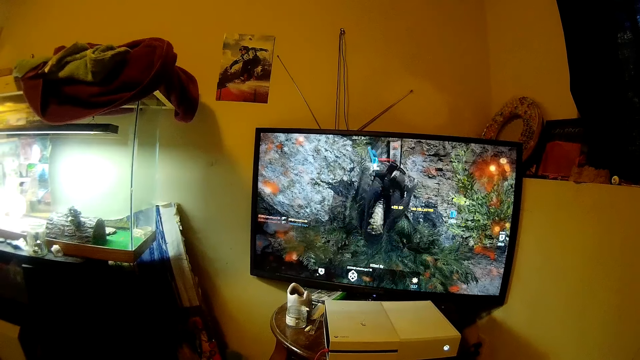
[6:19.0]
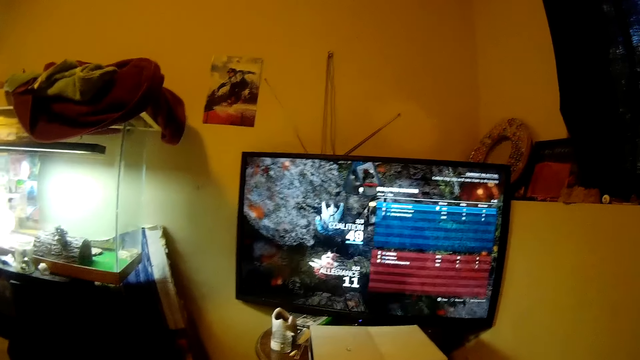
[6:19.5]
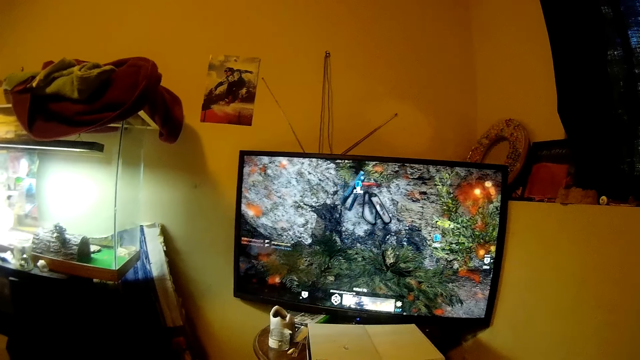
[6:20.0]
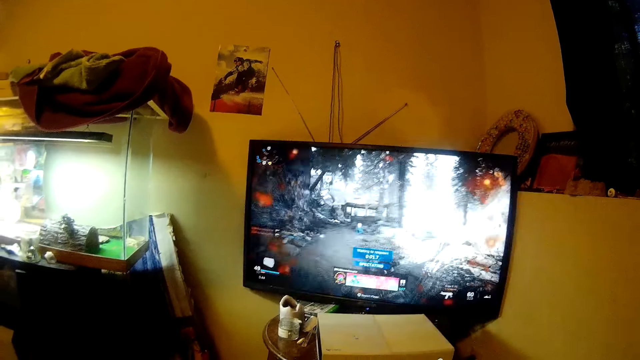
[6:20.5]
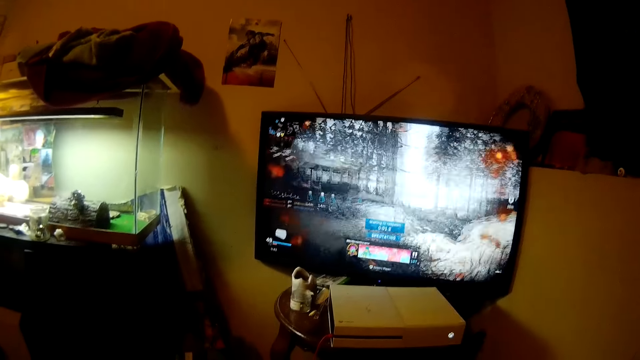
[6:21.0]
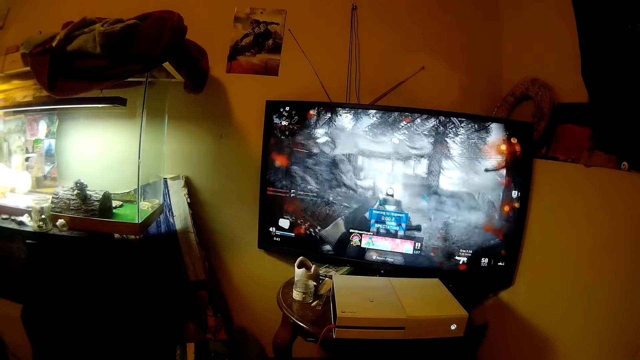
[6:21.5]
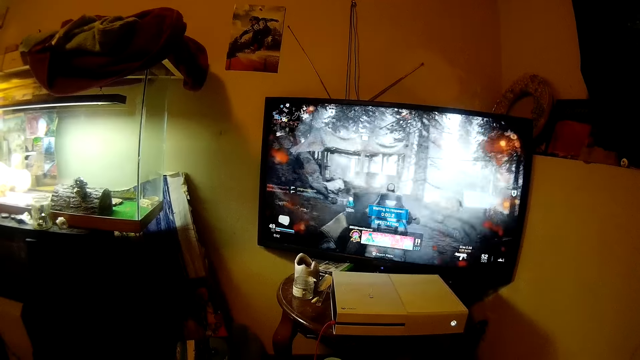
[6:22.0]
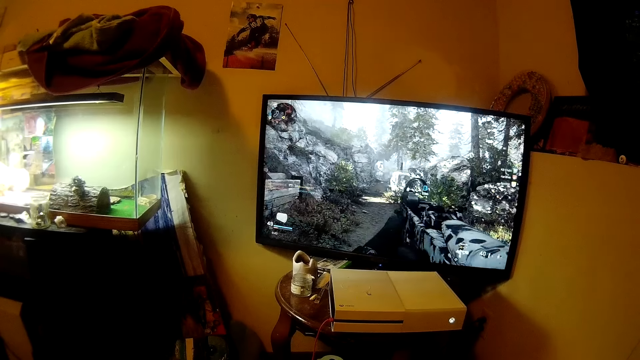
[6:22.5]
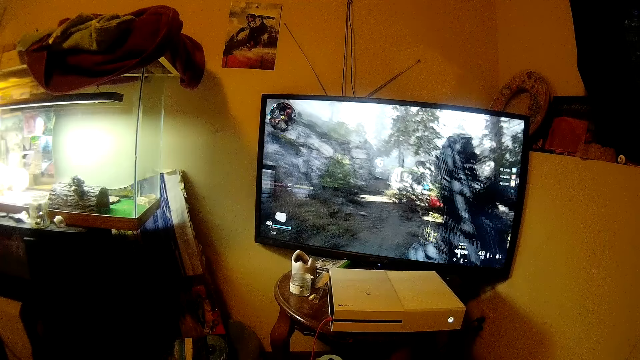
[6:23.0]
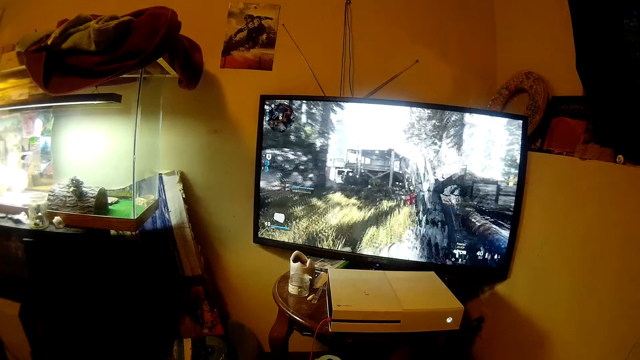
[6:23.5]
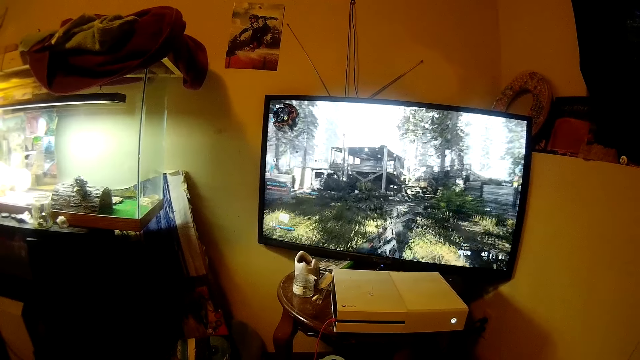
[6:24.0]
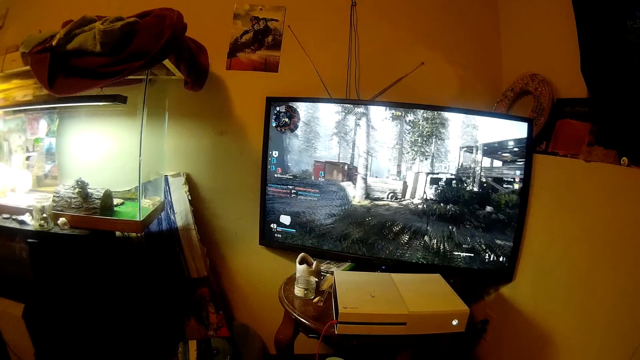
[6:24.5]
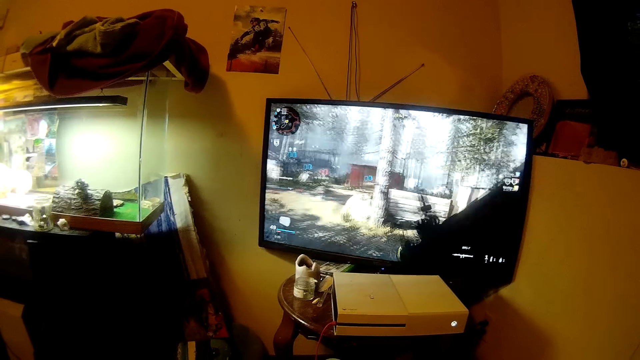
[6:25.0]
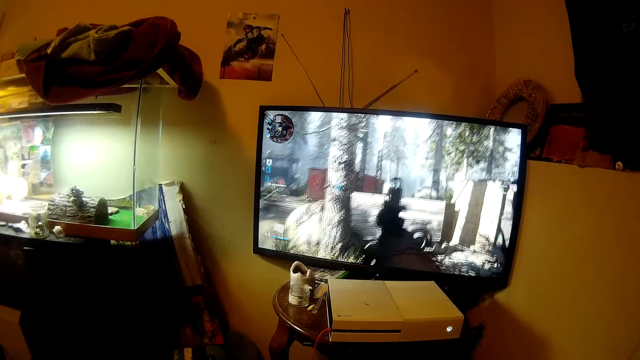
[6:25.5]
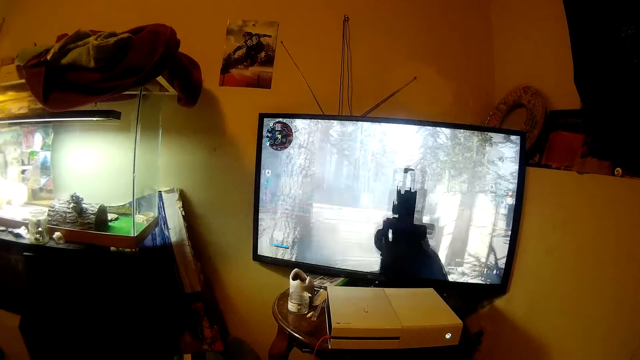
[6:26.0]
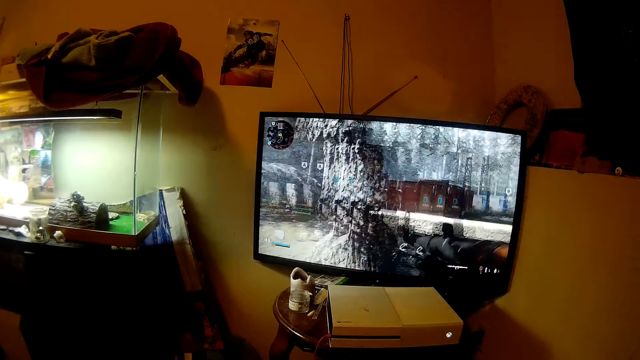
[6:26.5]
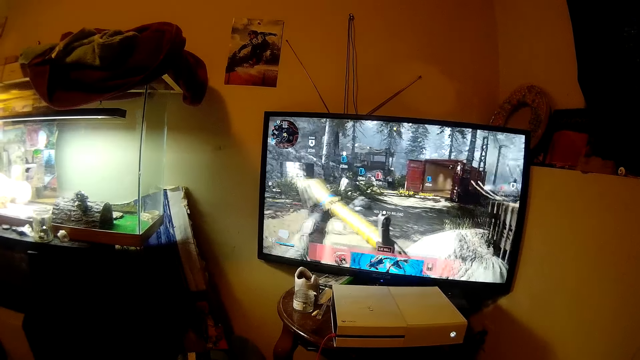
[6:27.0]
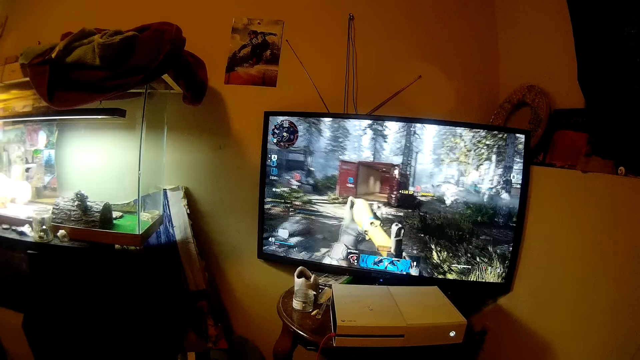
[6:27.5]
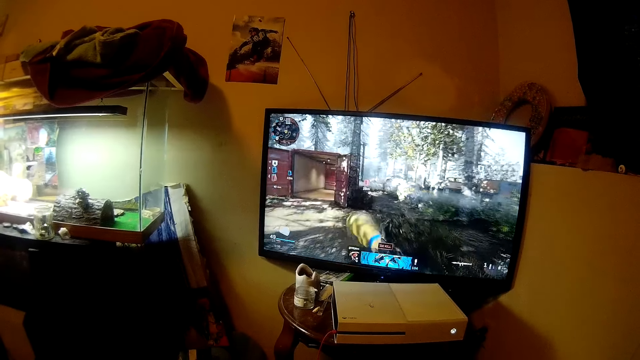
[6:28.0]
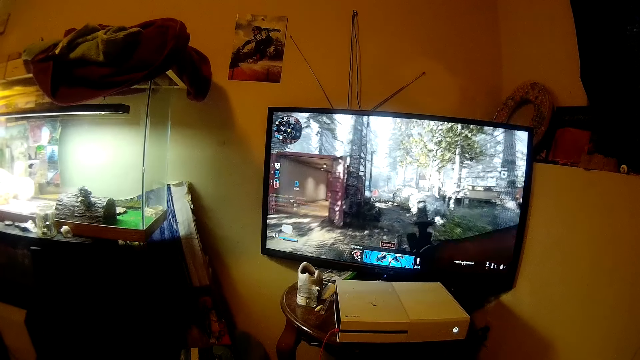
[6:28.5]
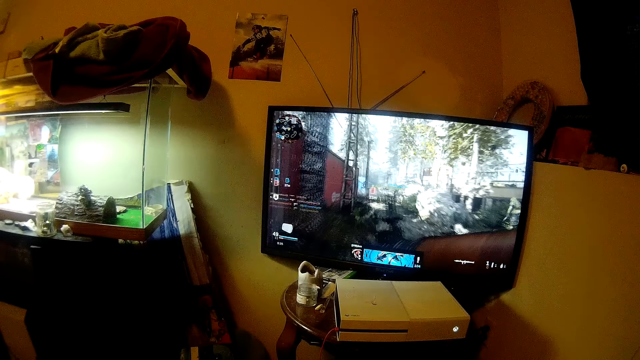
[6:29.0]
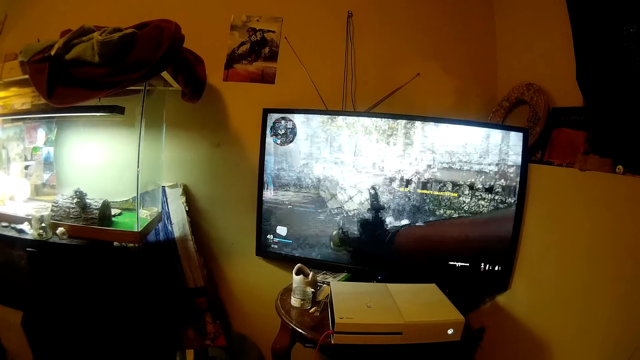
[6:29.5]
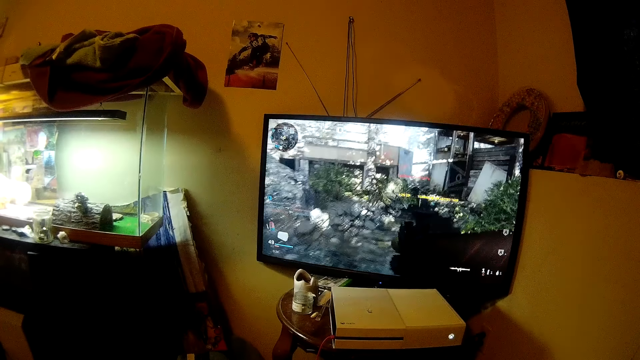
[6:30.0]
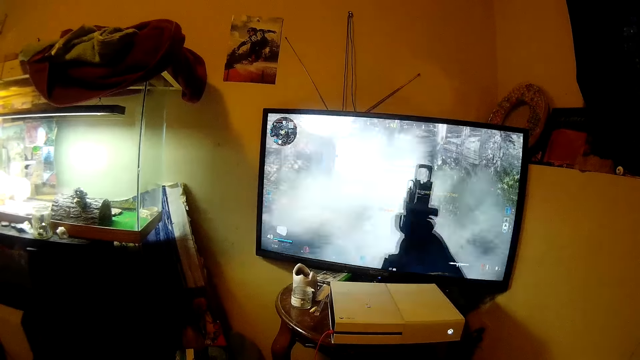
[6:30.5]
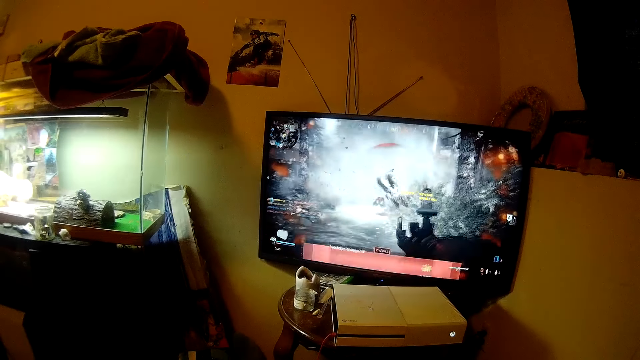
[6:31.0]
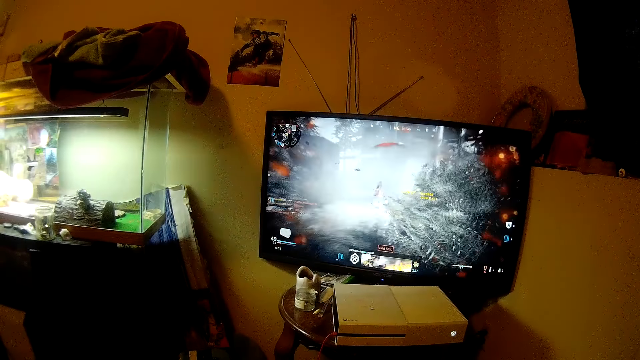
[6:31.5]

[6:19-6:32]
The camera wearer plays the game on the screen.

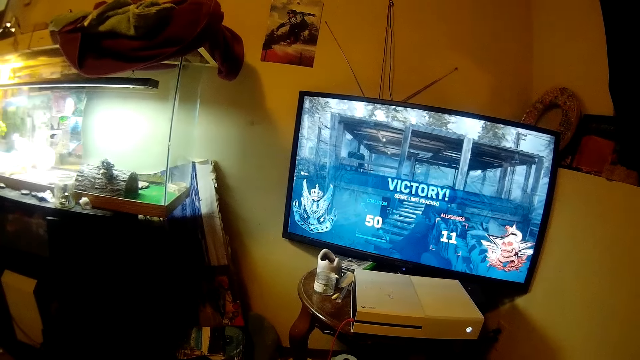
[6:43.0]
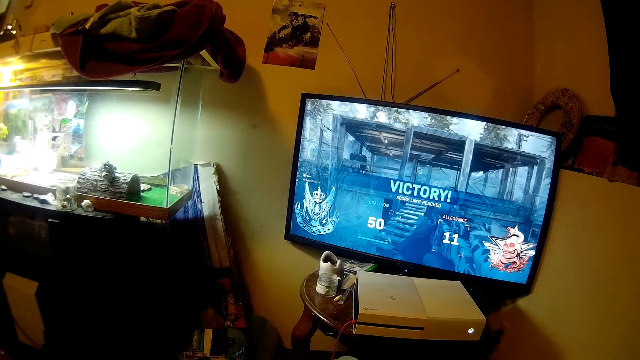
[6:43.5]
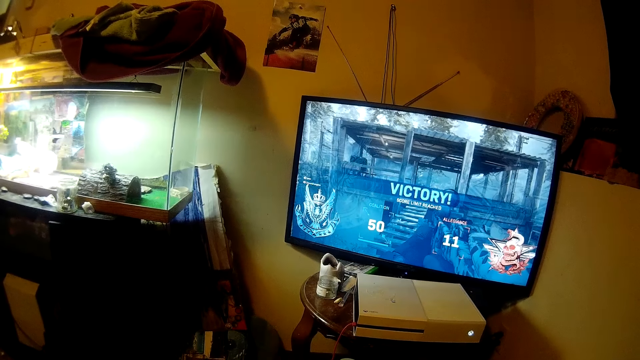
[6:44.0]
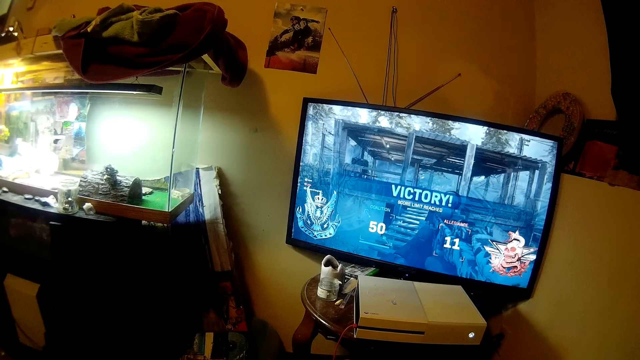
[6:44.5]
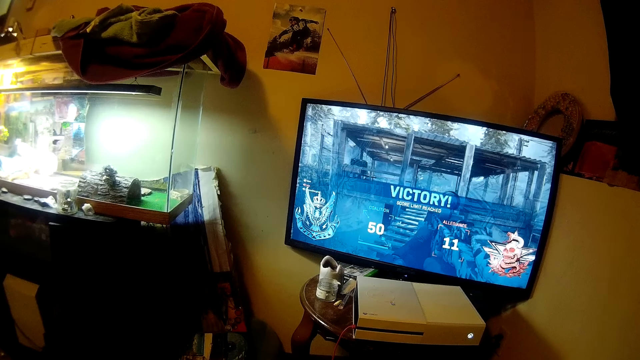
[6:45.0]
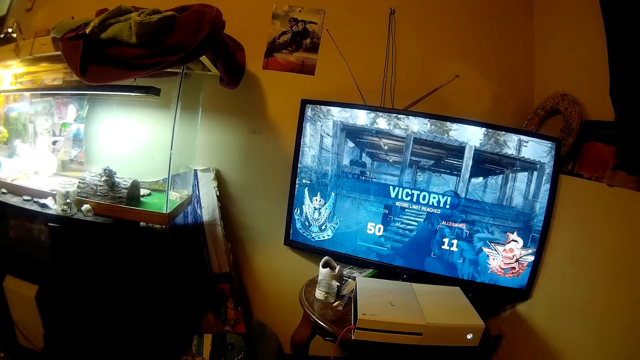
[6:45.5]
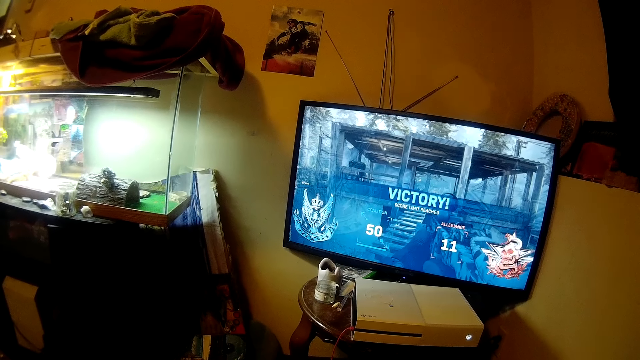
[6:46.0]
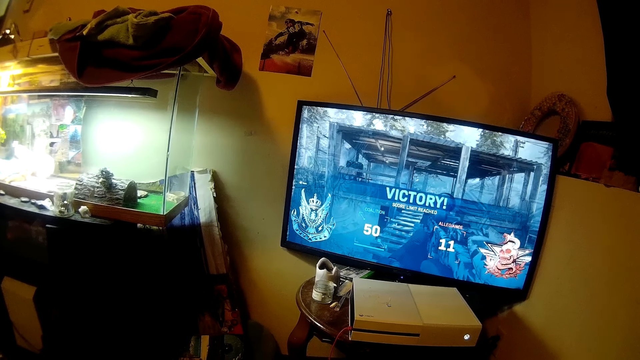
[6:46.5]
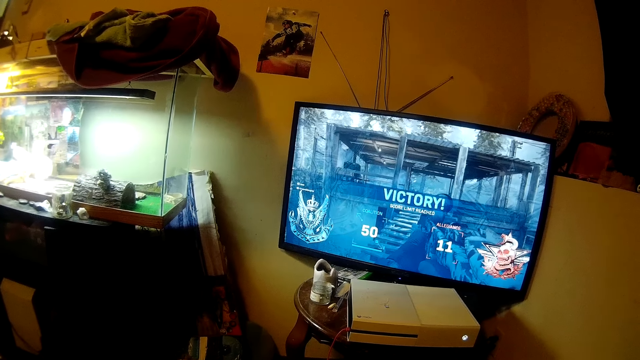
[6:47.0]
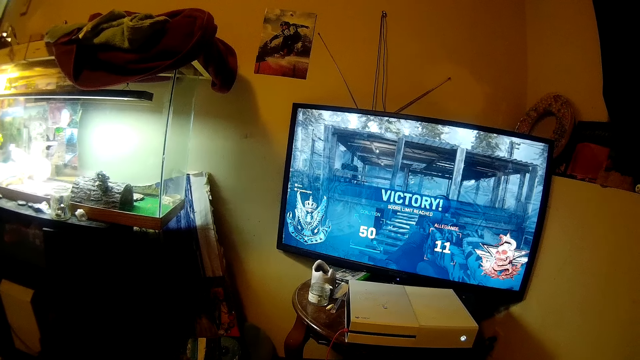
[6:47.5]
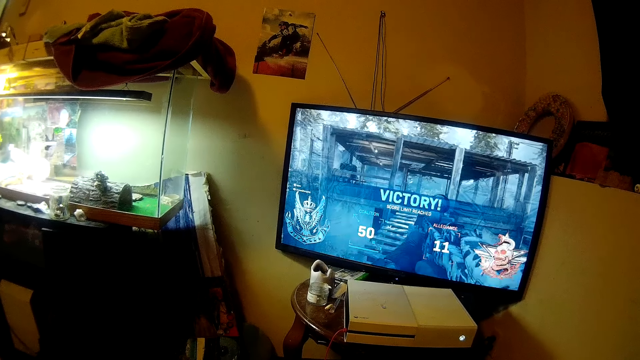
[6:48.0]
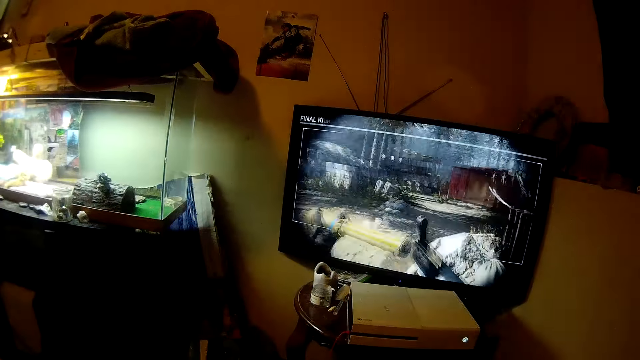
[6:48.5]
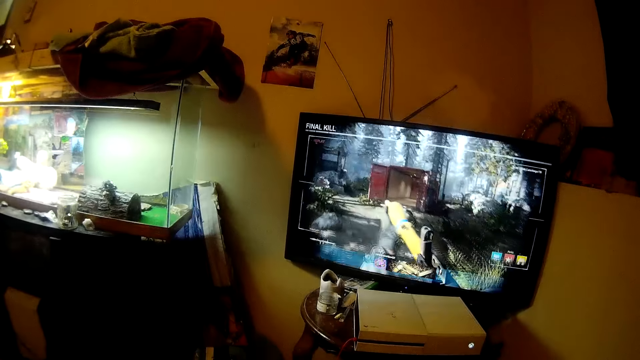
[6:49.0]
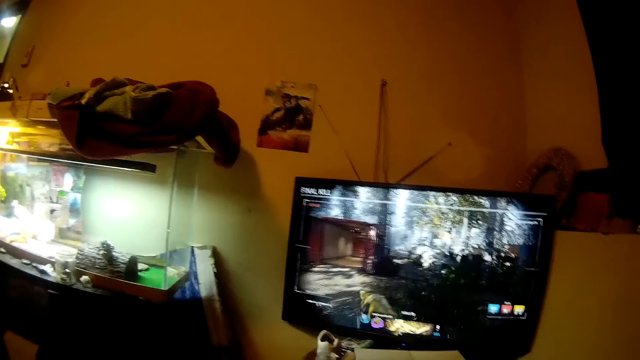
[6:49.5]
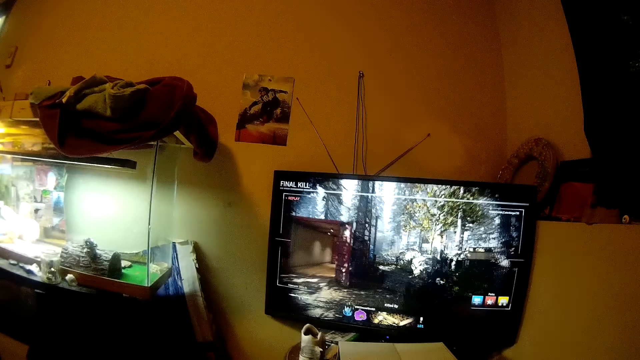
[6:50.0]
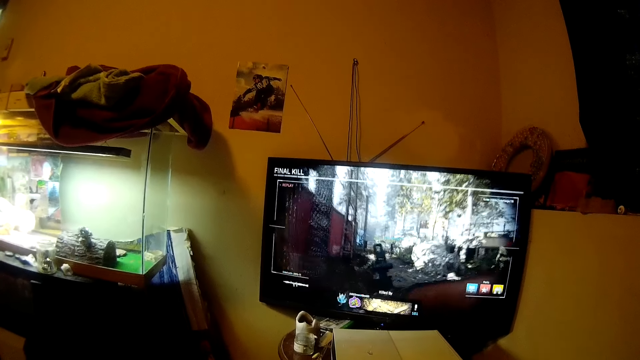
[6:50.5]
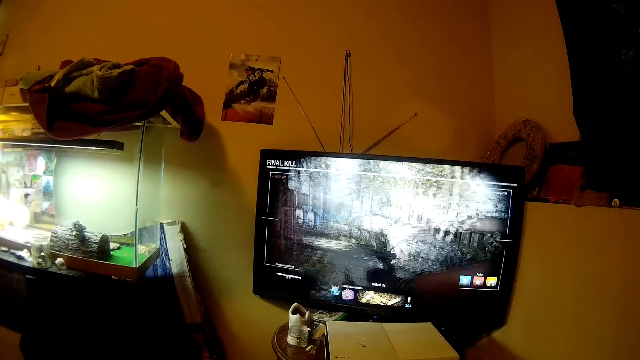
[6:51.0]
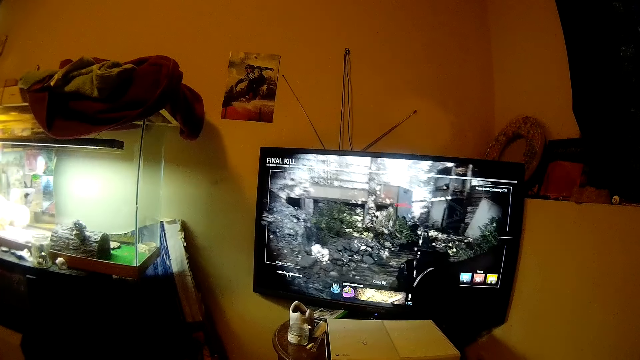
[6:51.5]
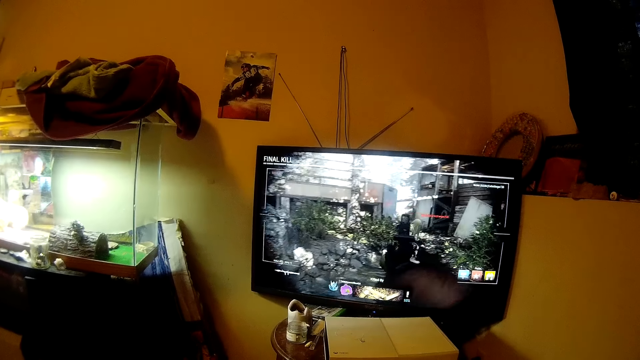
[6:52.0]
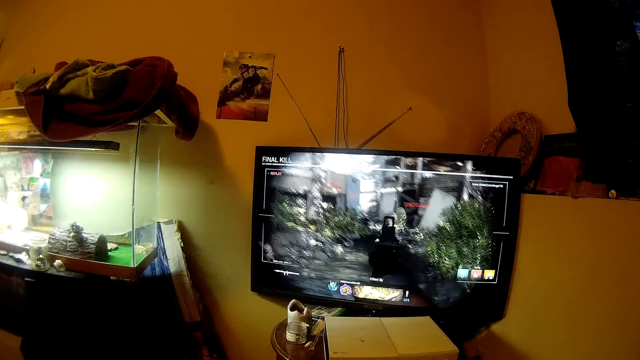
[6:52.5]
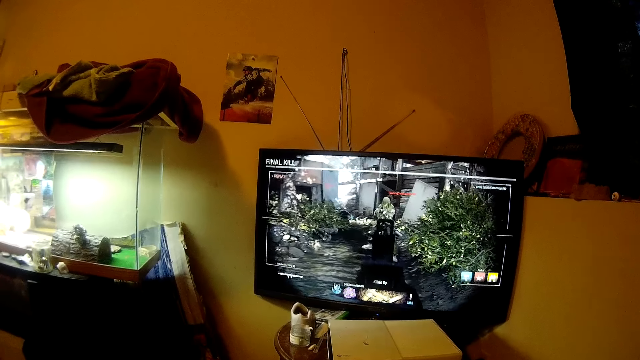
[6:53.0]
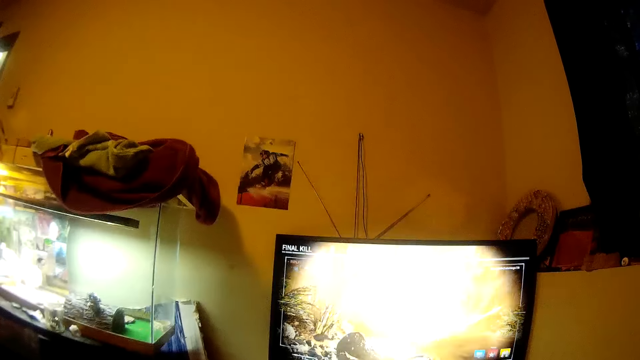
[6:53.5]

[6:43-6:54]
The camera wearer wins the game. They talk.
